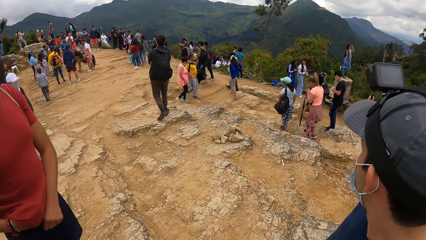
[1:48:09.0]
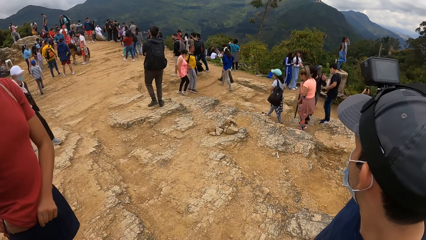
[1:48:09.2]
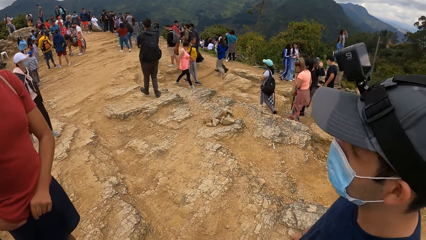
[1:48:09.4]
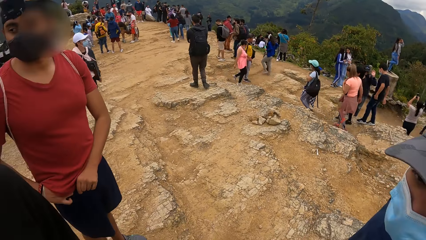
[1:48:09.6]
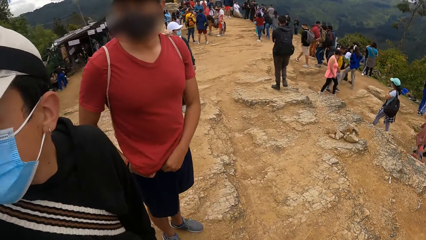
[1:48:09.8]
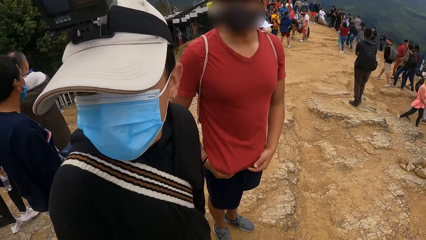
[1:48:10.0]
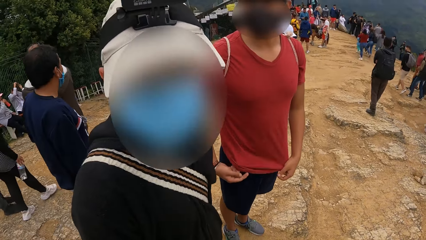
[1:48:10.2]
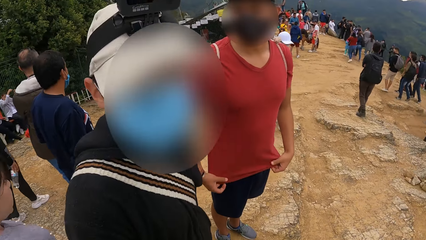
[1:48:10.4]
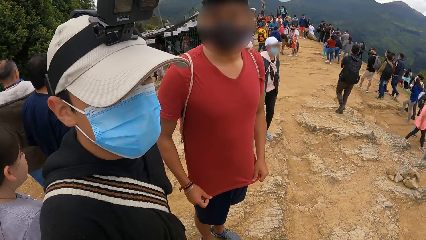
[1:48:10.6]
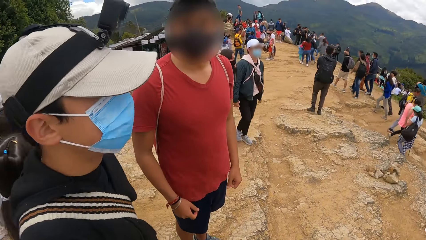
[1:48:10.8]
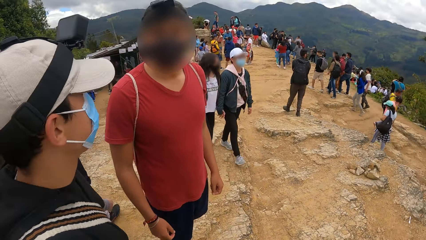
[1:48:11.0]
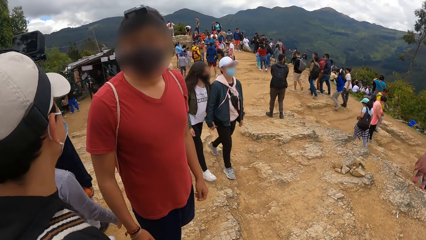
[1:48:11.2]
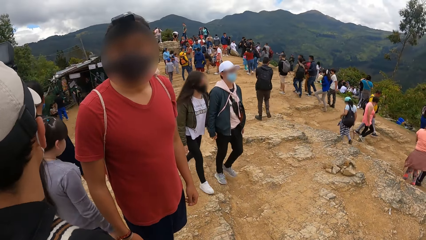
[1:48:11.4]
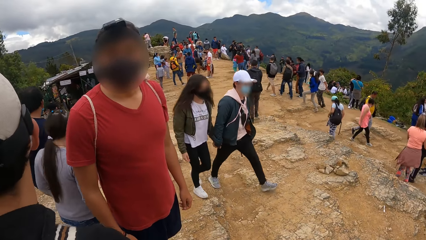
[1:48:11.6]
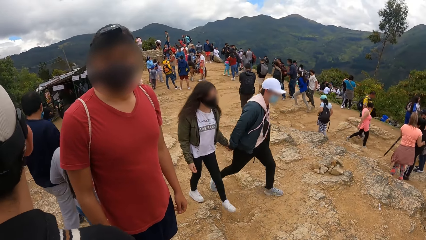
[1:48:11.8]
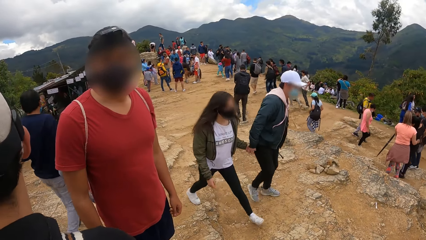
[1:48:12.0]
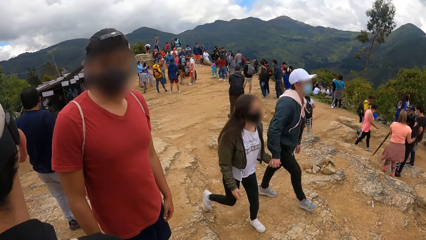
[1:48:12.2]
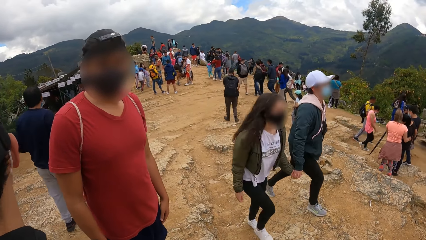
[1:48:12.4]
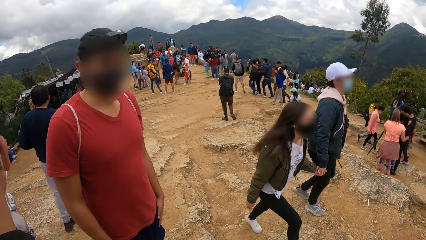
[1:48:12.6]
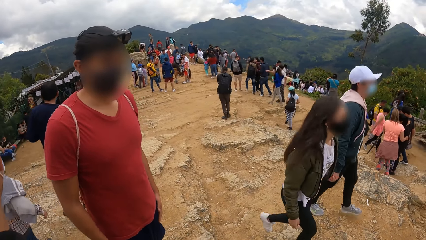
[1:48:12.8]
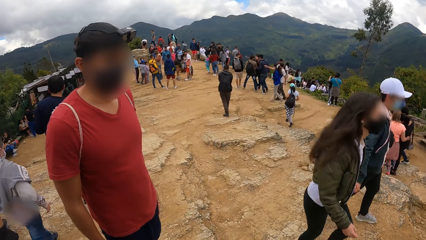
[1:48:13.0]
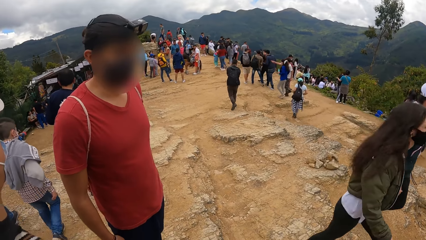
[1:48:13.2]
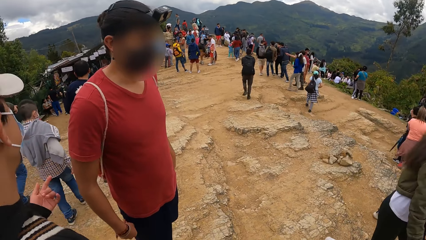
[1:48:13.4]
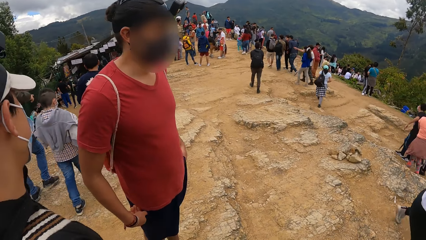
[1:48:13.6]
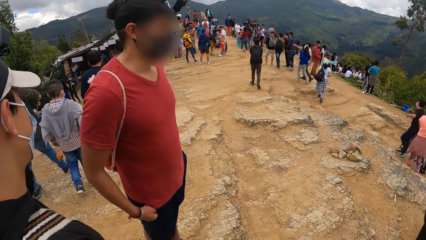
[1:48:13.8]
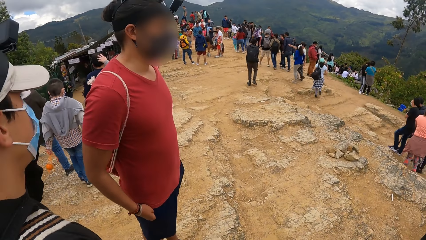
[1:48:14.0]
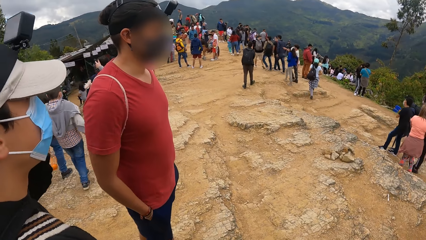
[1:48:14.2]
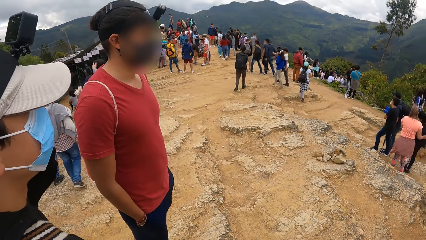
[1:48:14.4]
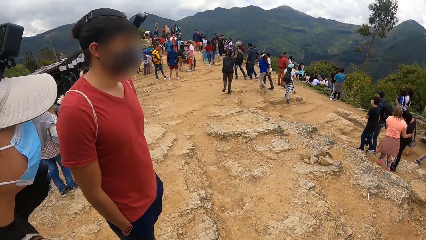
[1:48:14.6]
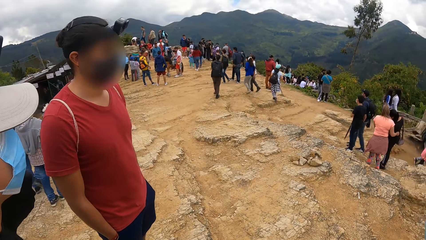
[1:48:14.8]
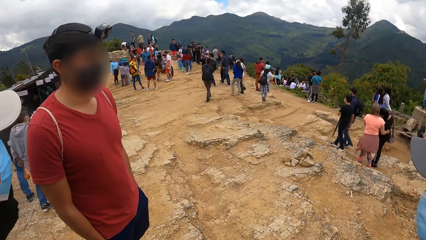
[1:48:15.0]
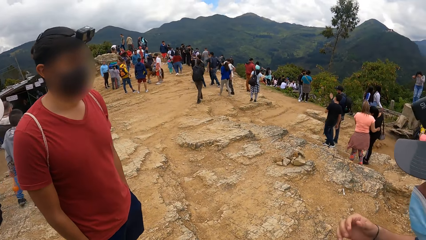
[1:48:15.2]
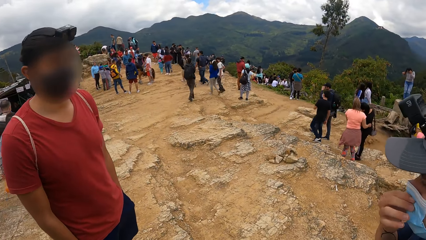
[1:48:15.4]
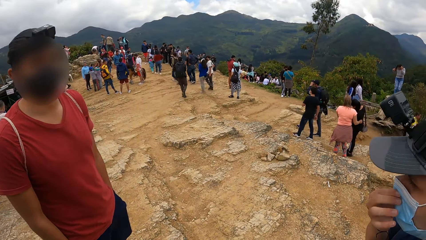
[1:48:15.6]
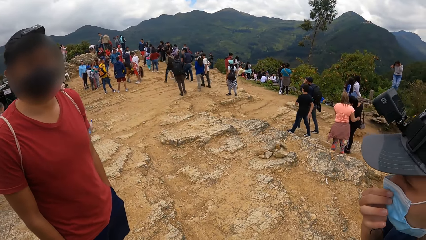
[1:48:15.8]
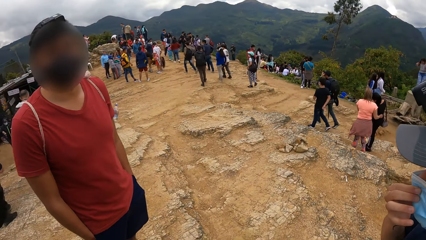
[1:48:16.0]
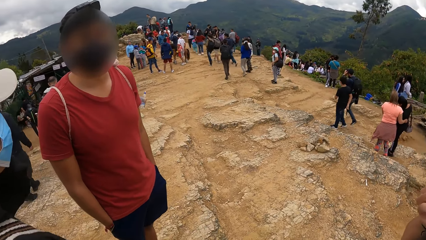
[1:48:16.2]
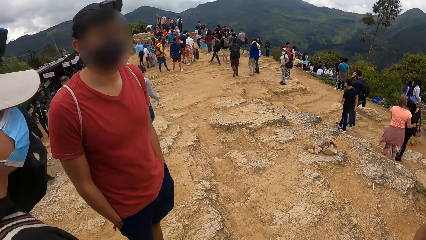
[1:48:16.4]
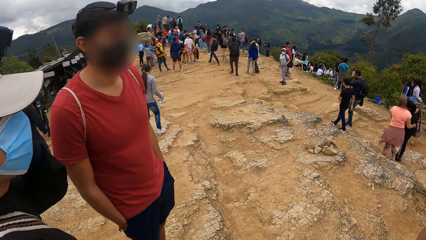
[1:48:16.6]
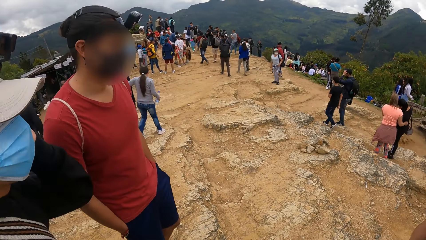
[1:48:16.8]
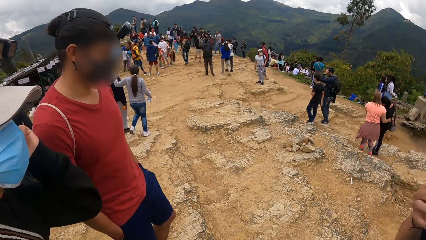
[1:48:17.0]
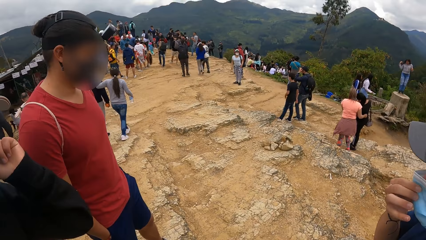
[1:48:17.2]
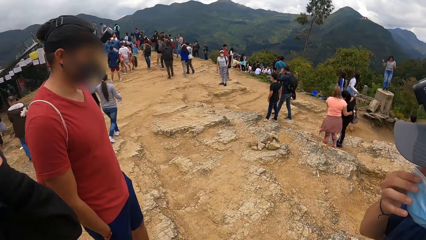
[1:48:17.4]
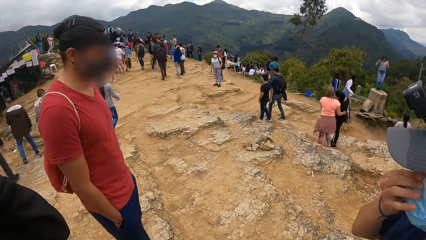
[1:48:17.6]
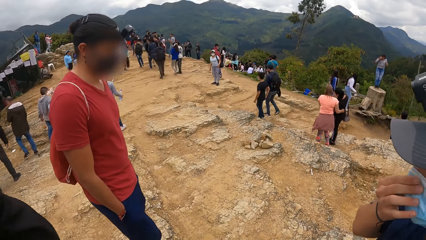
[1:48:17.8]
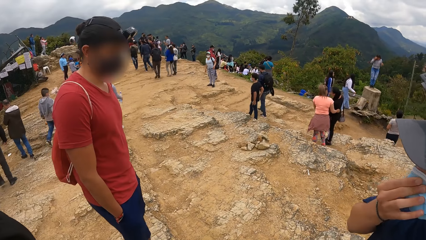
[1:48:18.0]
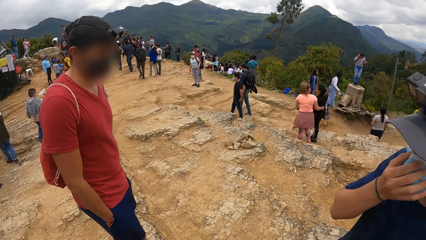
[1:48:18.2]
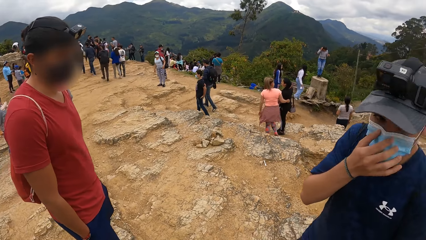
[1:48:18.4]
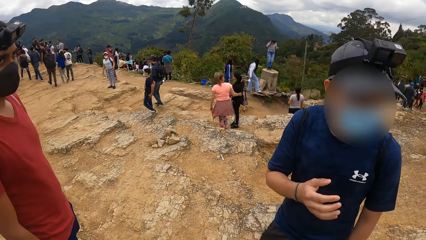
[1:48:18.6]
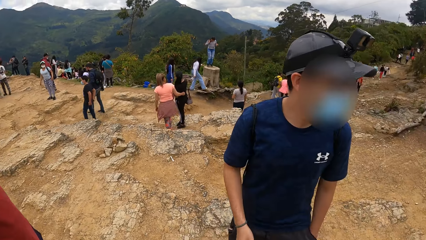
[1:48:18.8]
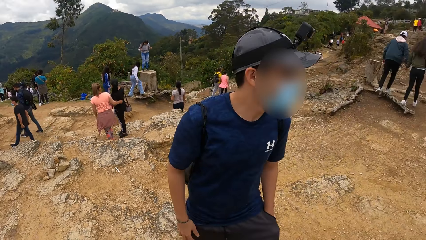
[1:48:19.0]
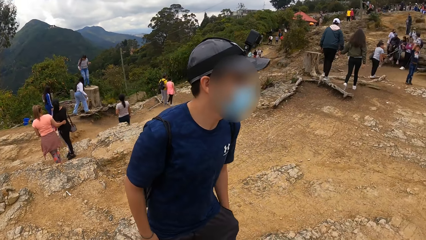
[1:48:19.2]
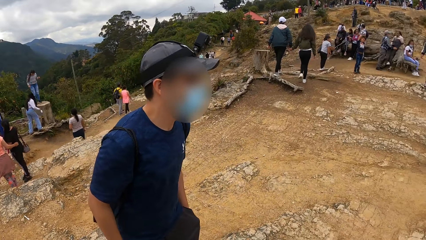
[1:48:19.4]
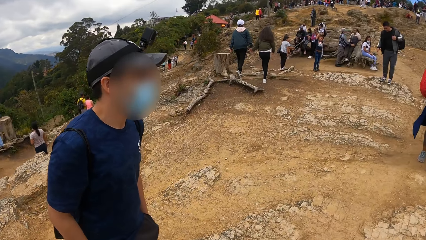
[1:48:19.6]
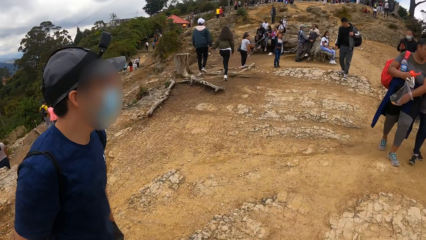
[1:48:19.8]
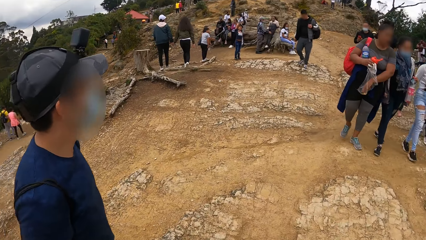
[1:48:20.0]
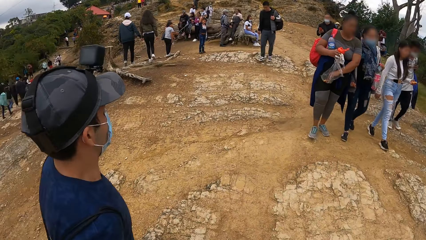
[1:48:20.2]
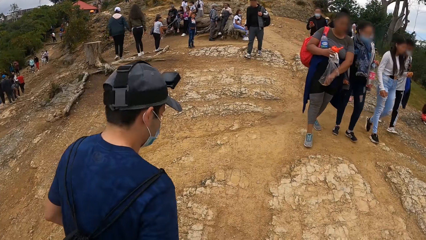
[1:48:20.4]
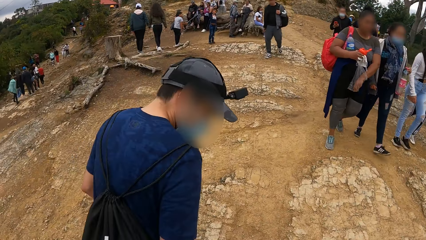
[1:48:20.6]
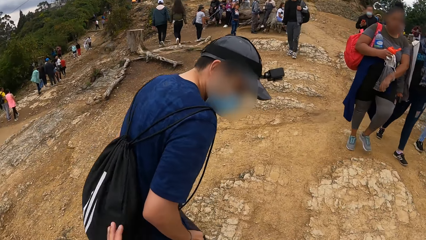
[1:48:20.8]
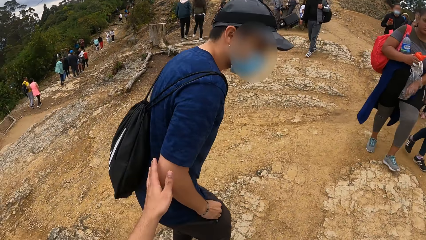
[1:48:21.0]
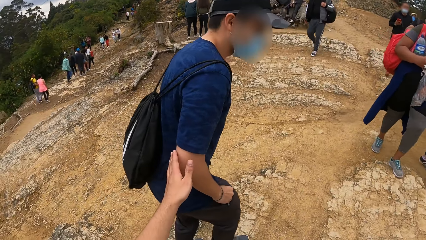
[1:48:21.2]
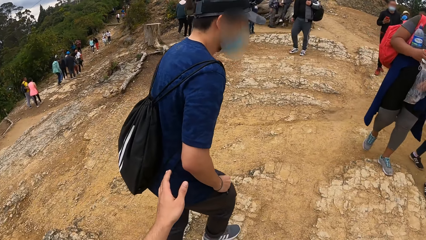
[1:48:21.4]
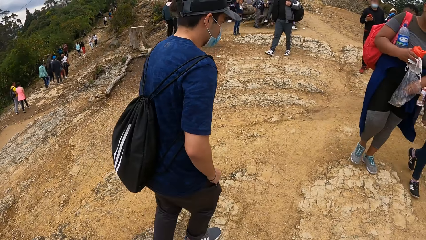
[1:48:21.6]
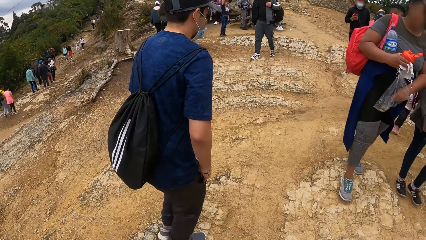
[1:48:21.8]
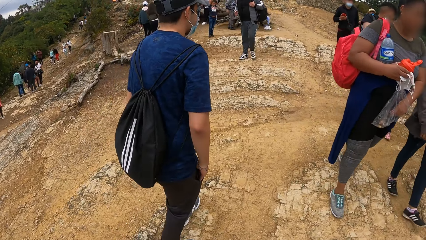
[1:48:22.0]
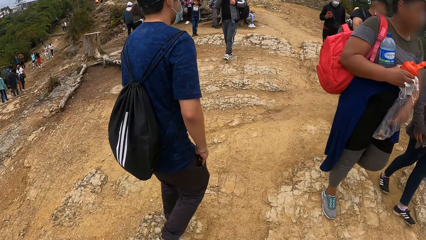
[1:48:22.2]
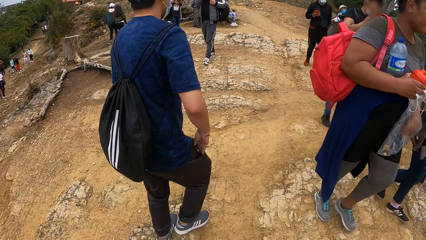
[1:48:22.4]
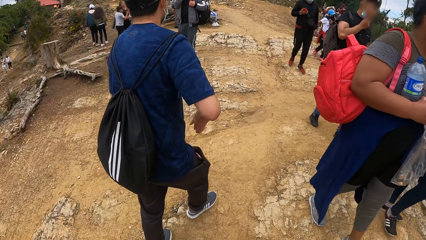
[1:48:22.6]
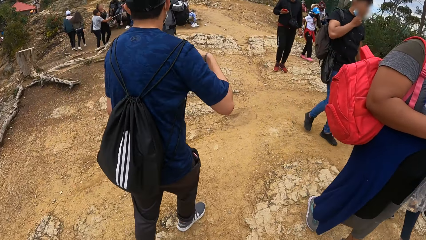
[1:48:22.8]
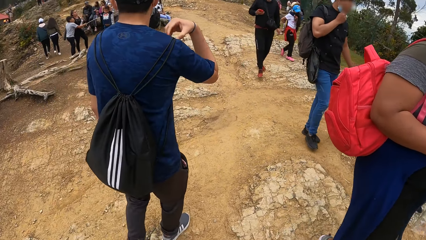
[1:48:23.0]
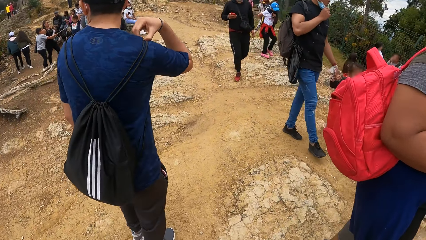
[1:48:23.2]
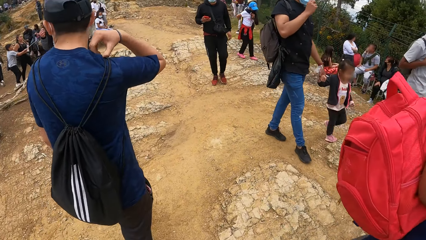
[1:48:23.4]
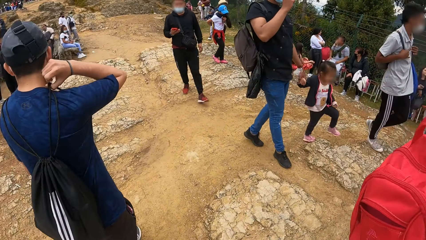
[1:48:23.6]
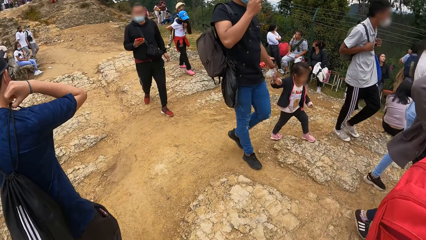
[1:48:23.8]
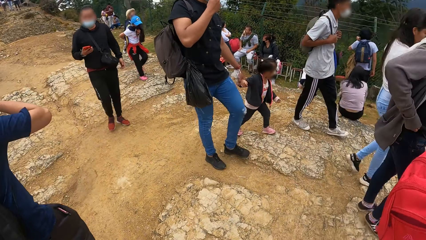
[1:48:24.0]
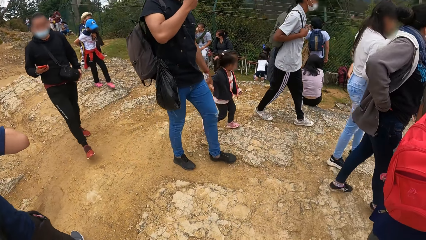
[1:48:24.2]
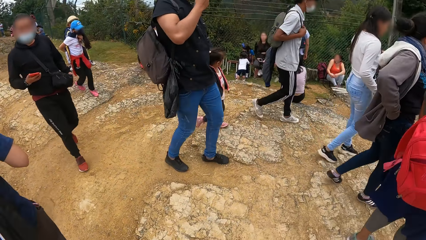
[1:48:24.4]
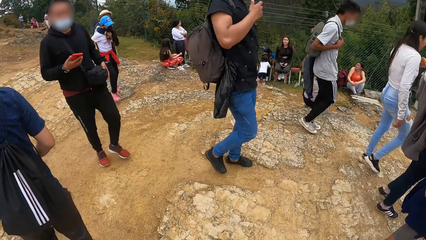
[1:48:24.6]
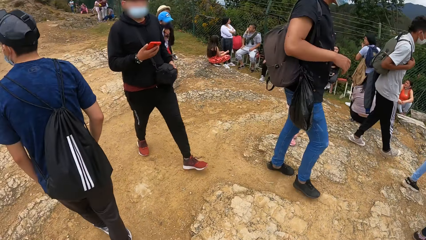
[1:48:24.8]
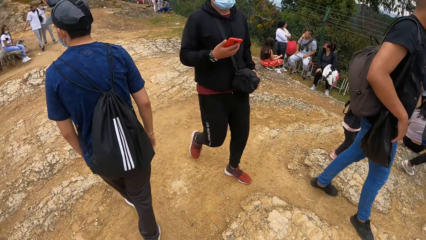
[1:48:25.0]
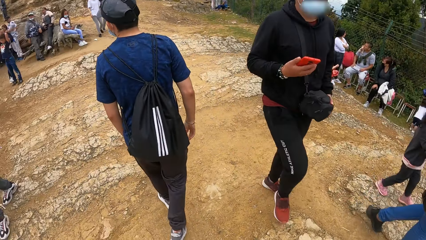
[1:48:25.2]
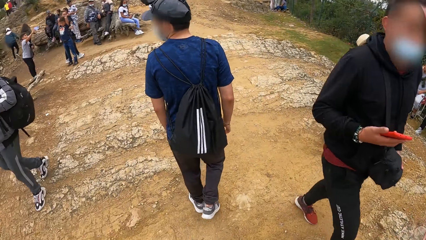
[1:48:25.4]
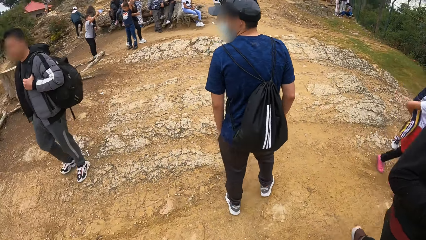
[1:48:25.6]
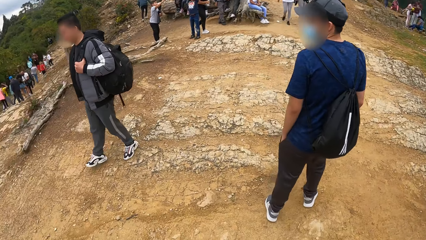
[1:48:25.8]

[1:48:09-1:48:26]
The man puts the cellphone in his right hand in his pocket. Another man touches a facemask on his face with his right hand. A third man touches his left ear with his left hand. The camera wearer looks around. He touches the right arm of the second man with his left hand. He holds the second man's hand. He walks around.
